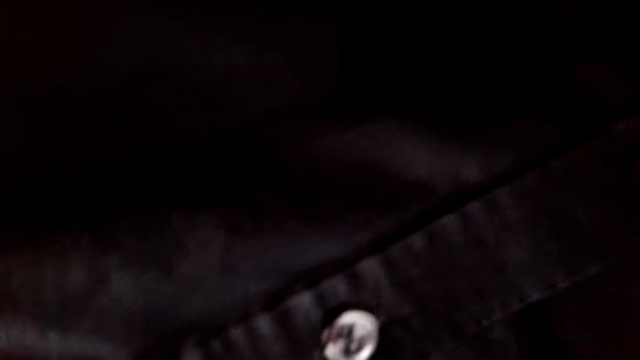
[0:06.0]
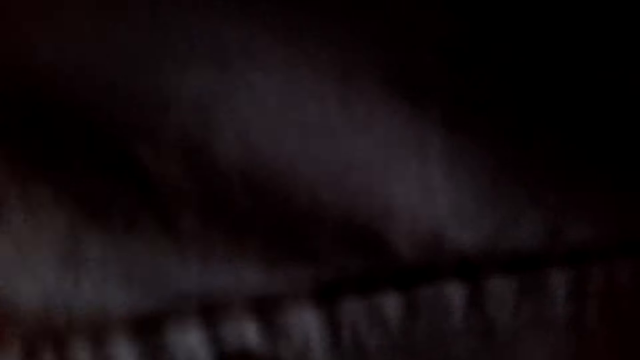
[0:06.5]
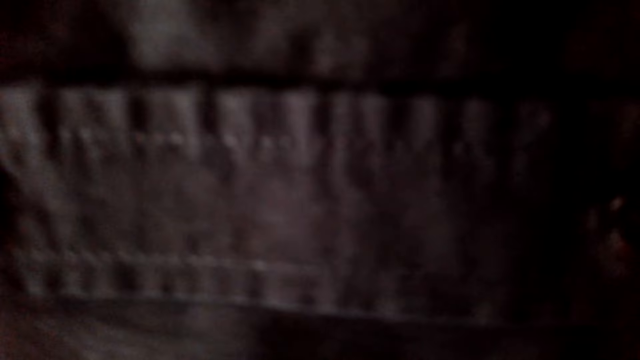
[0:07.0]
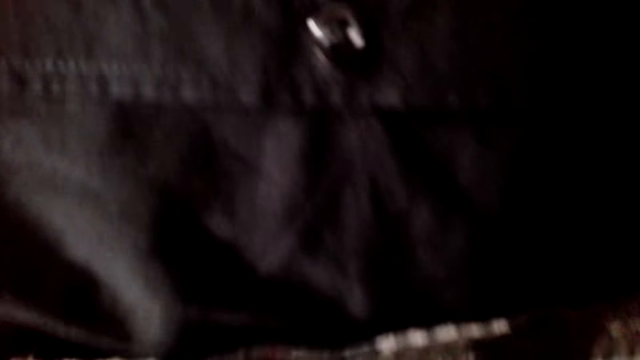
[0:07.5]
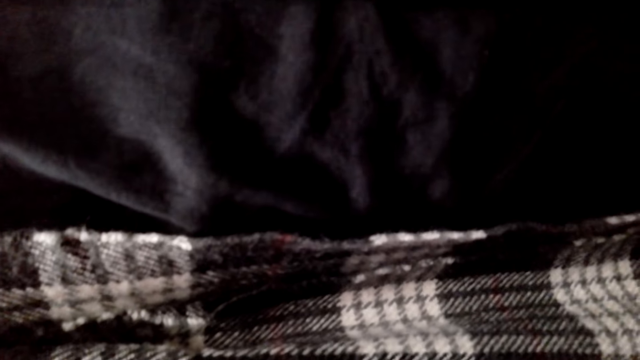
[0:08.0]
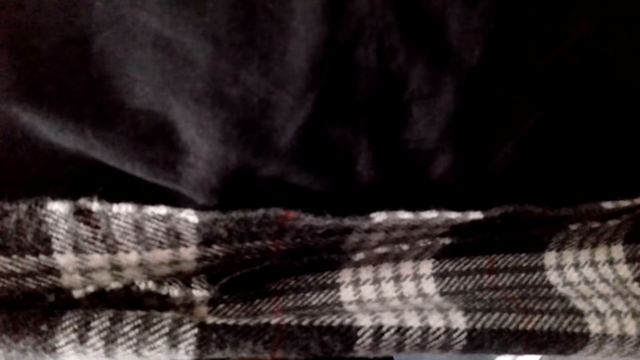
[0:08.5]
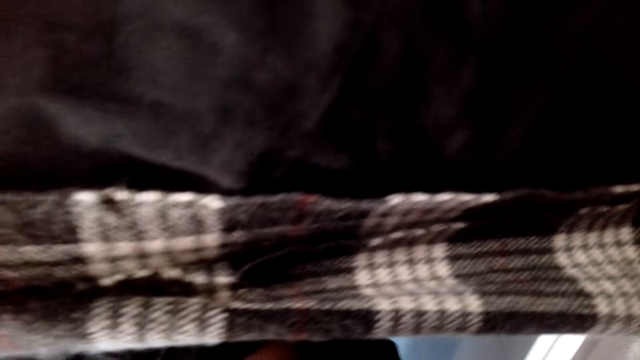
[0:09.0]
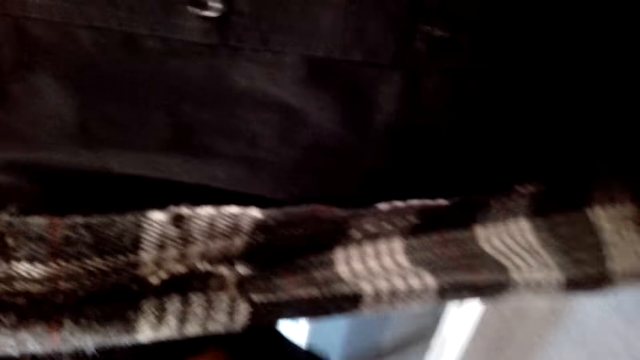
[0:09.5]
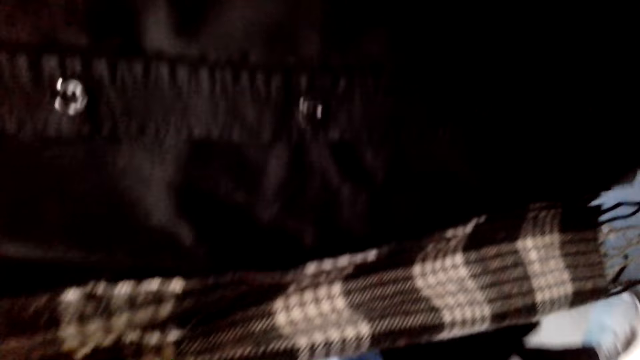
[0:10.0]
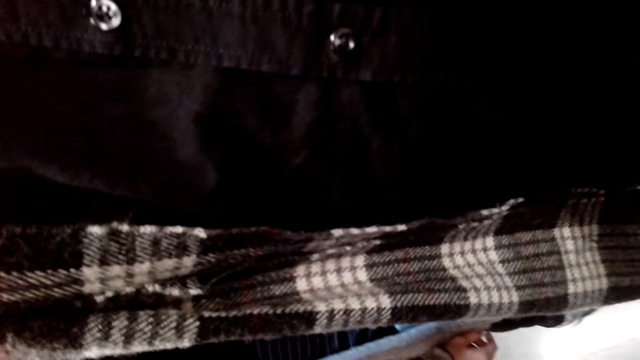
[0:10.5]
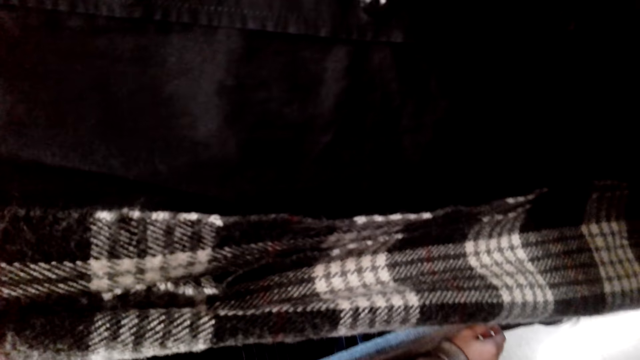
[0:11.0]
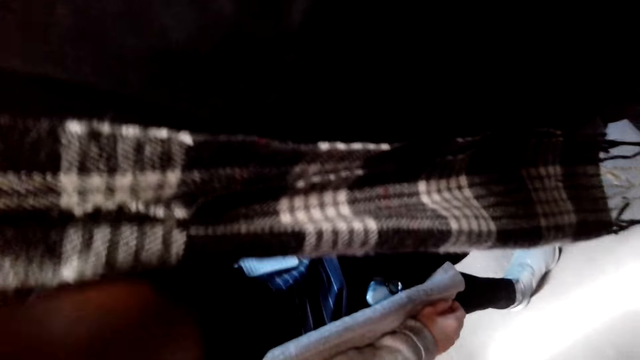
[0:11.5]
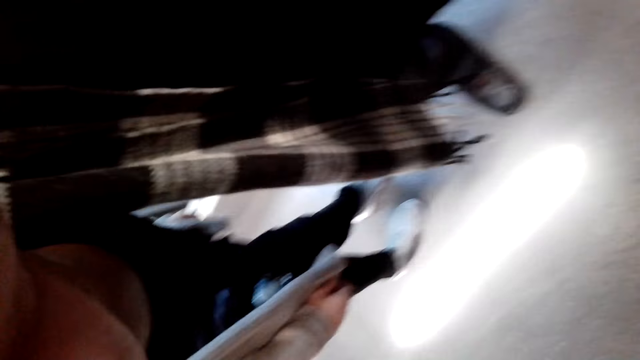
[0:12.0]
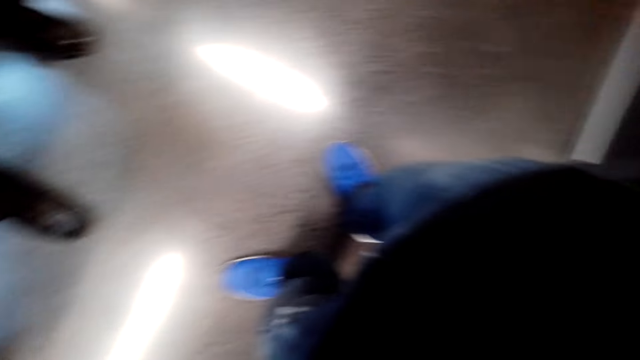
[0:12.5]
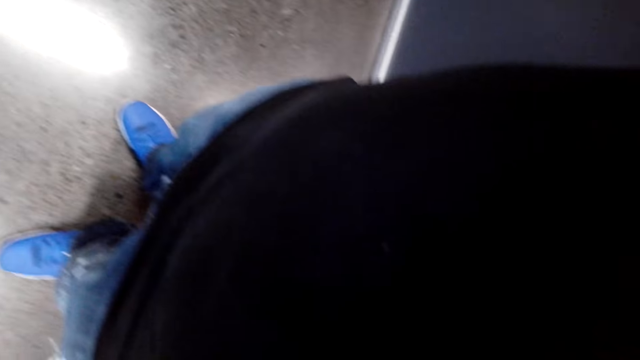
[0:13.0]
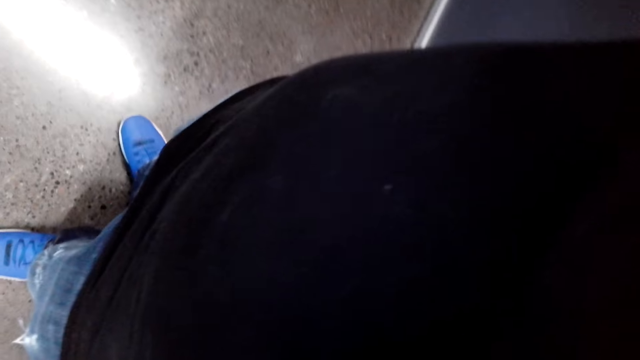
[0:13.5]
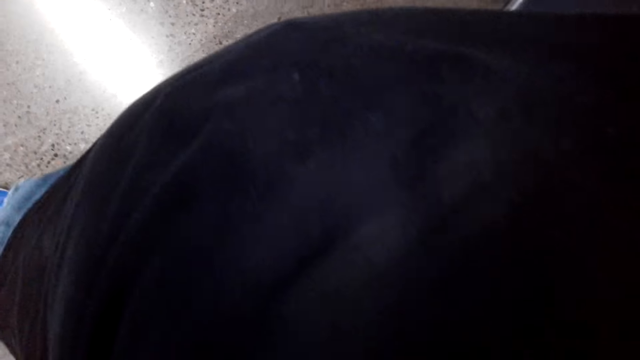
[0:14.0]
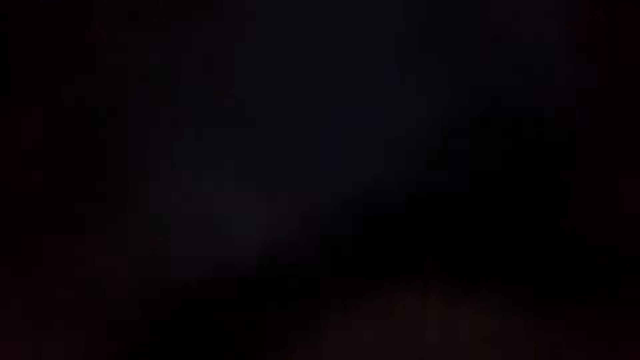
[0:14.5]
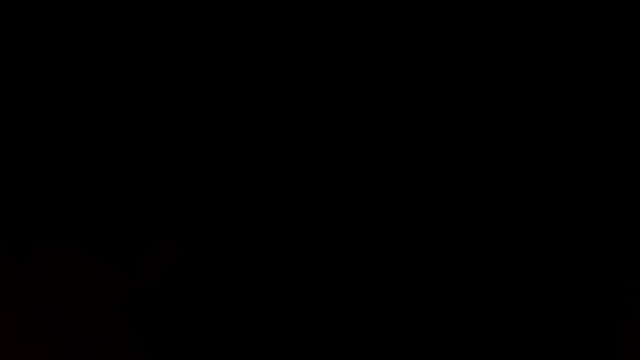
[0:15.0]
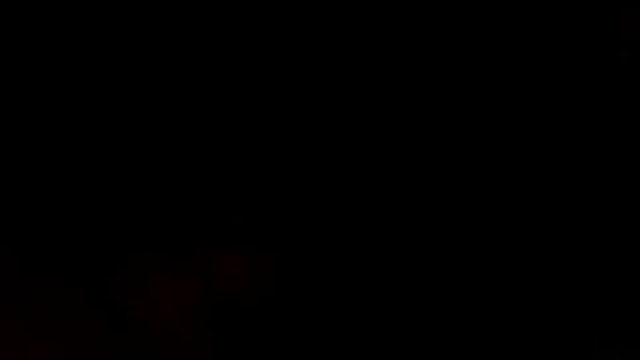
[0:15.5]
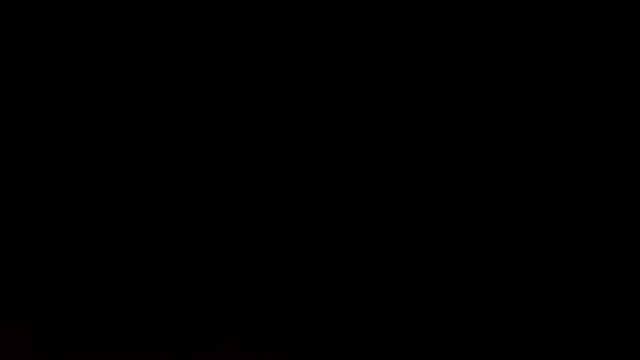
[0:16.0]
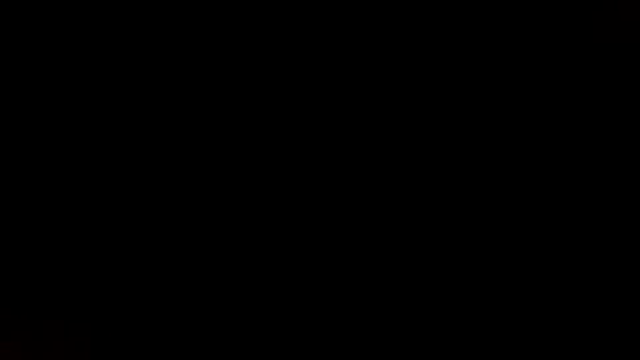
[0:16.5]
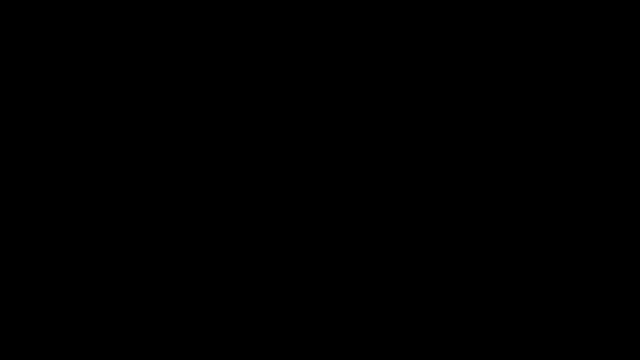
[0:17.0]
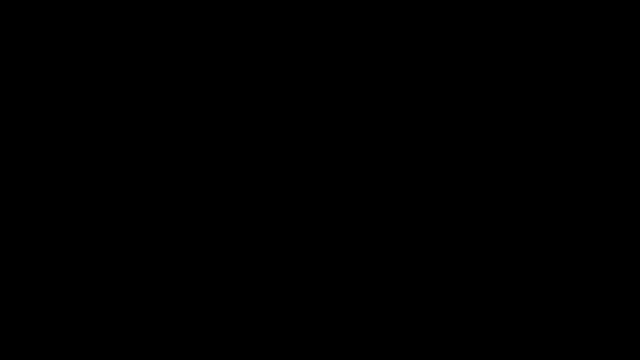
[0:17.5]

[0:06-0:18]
The camera wearer adjusts the camera.

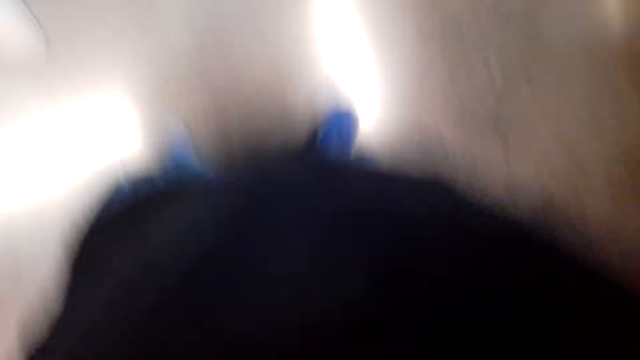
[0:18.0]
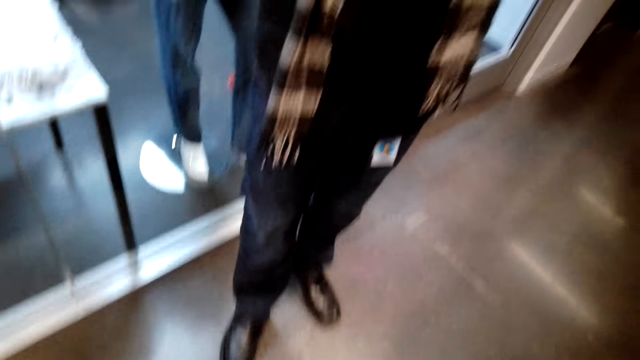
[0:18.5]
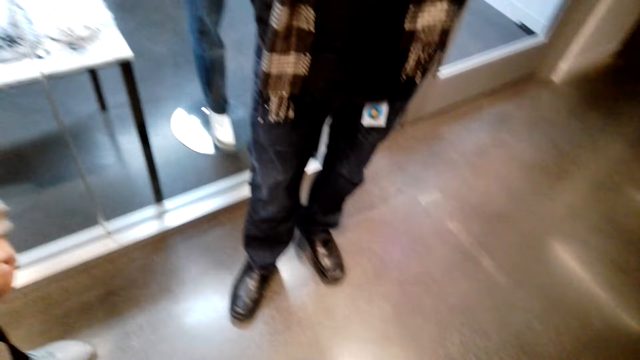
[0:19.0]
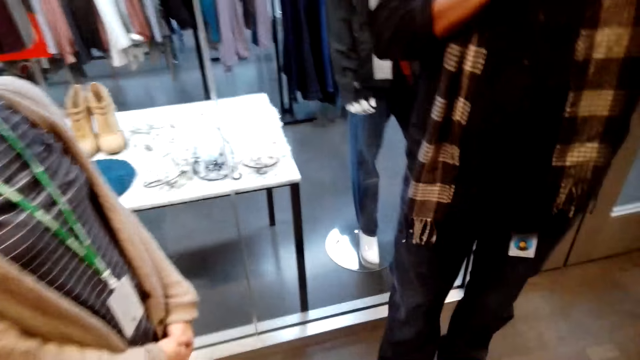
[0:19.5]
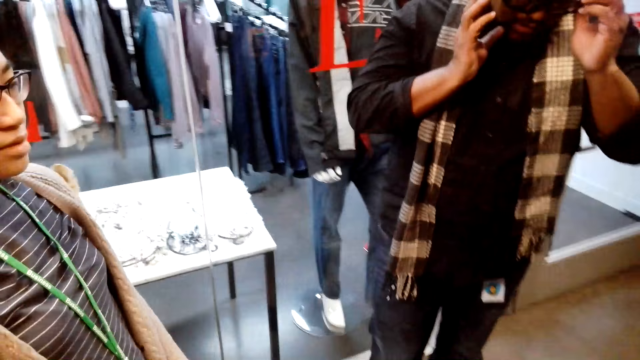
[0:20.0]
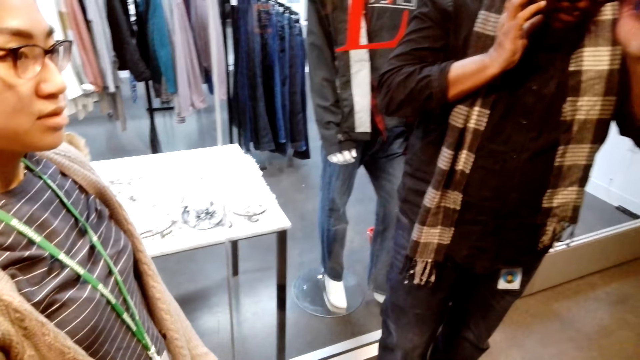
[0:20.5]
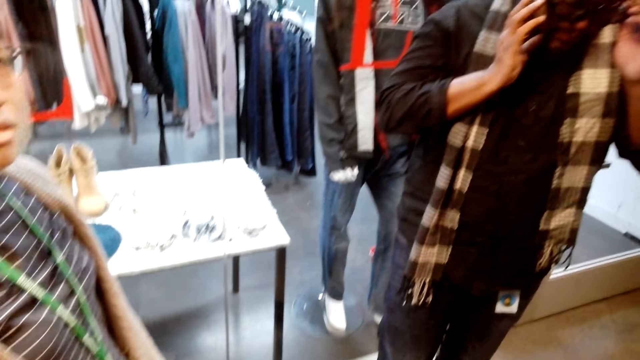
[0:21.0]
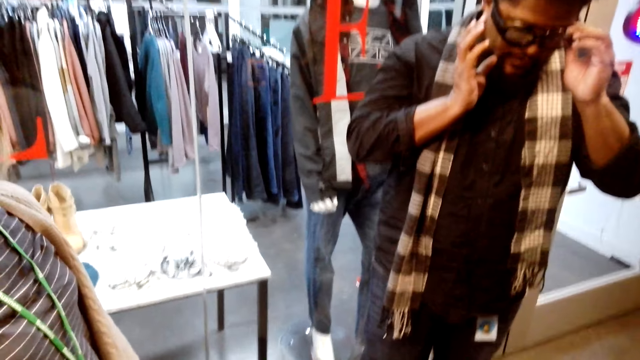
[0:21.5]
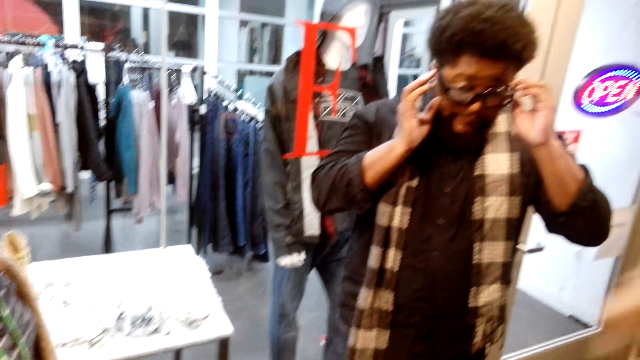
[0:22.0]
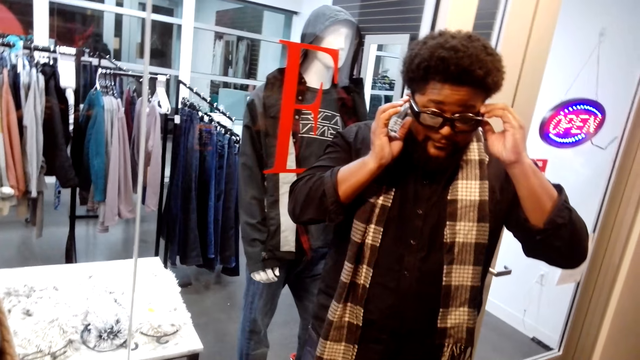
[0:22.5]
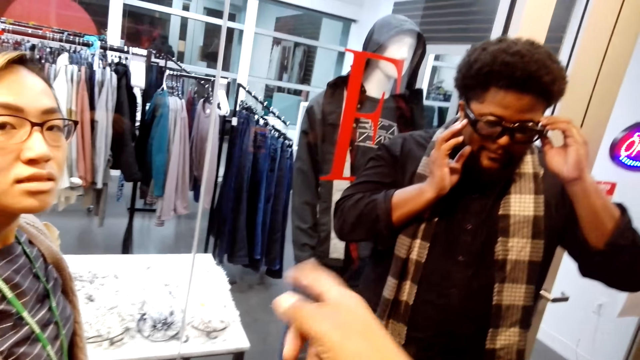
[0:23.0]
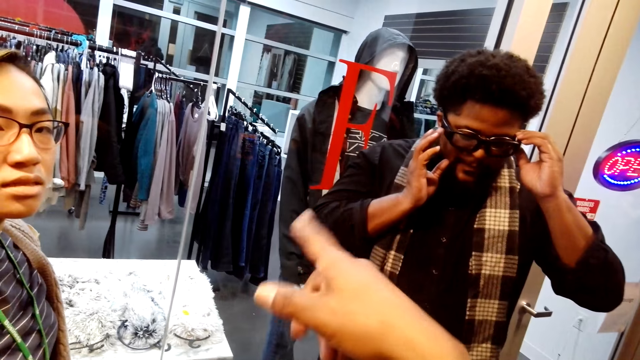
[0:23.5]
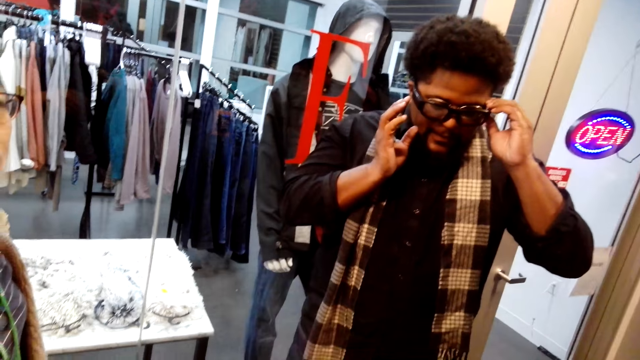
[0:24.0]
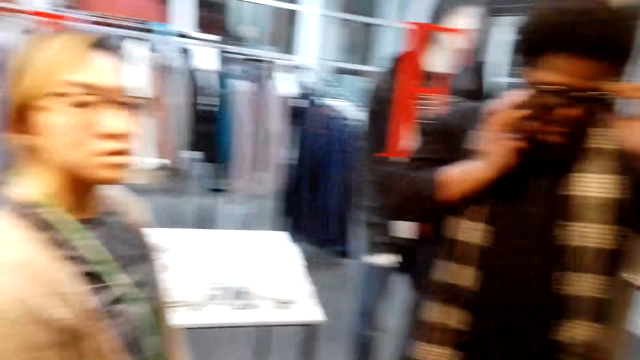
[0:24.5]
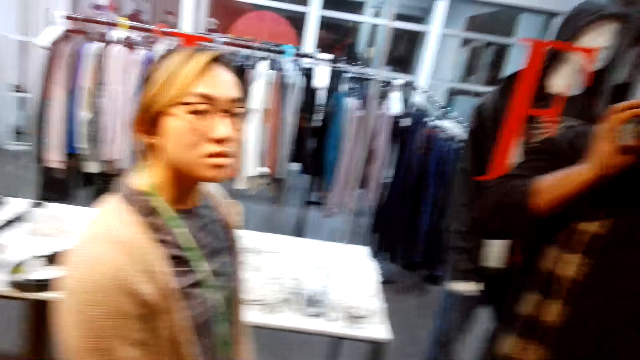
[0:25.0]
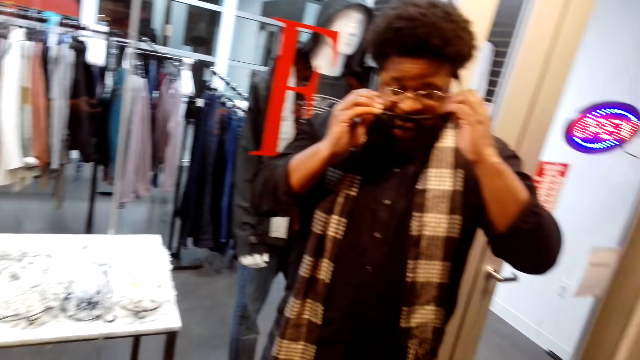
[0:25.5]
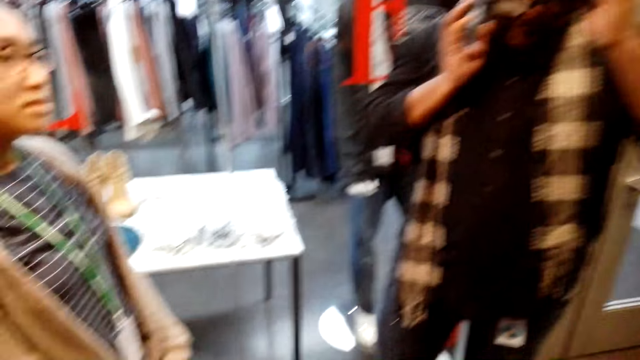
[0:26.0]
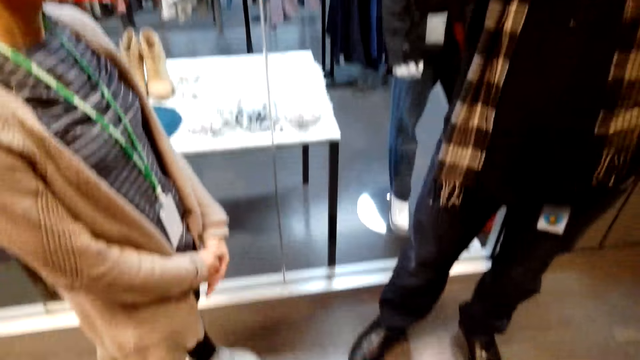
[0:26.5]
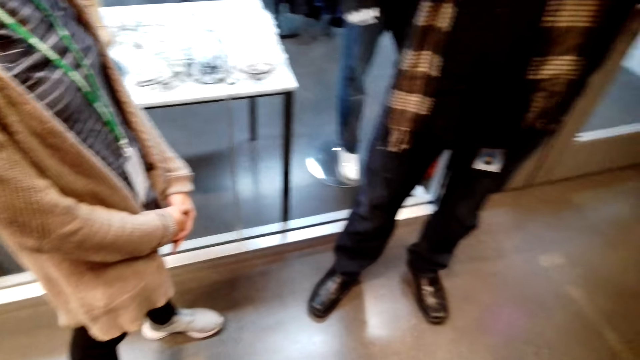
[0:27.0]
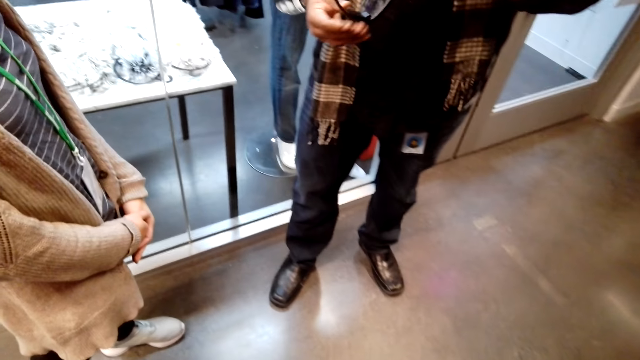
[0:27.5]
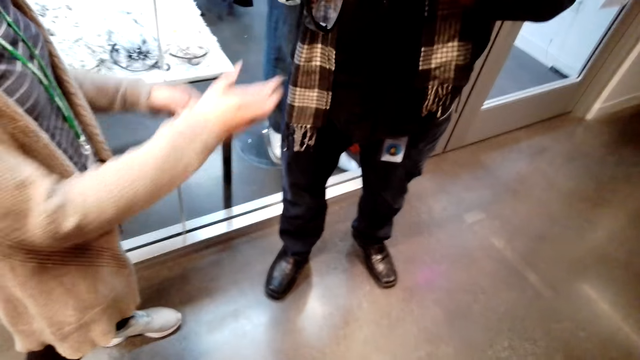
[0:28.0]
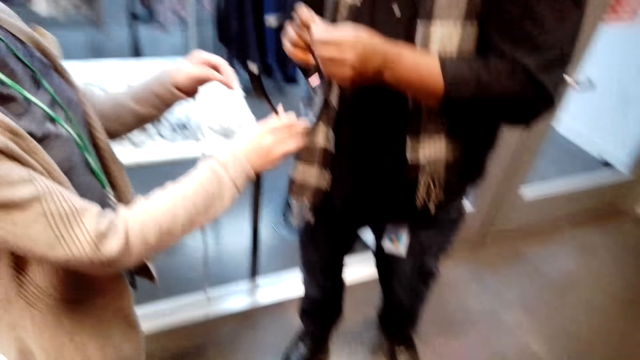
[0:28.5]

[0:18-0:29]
The camera wearer converses with a woman and a man. They look at the man. They point ahead. They look around.
